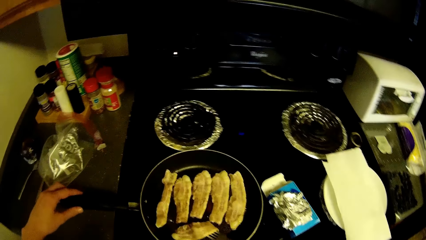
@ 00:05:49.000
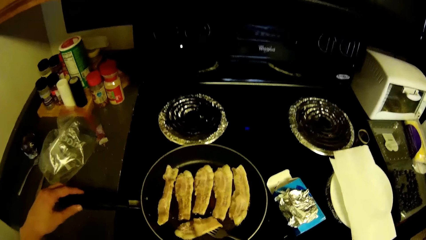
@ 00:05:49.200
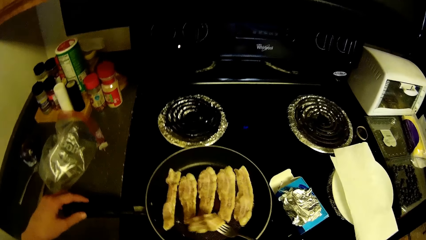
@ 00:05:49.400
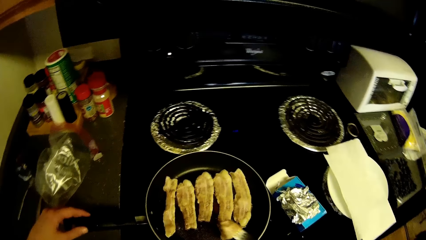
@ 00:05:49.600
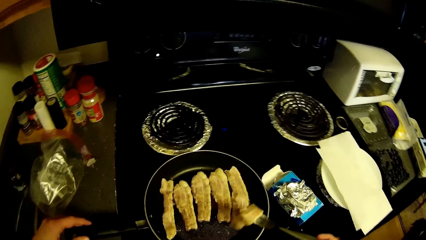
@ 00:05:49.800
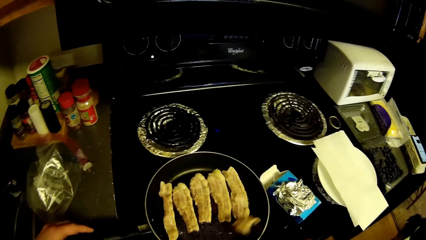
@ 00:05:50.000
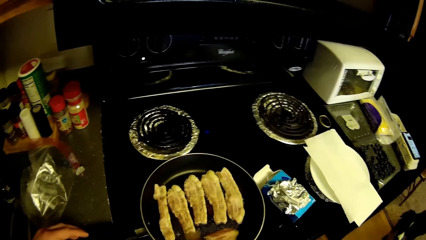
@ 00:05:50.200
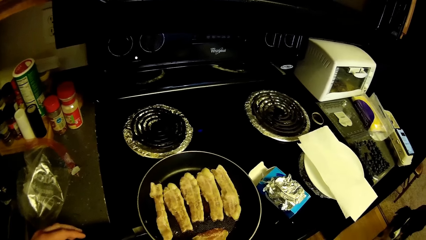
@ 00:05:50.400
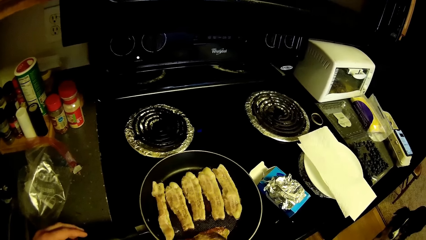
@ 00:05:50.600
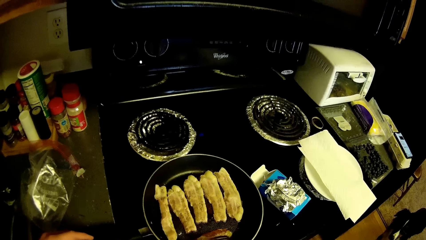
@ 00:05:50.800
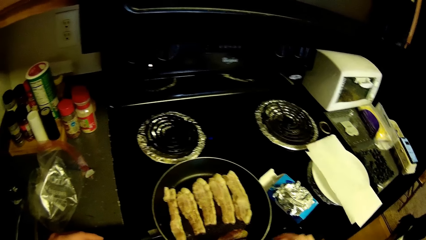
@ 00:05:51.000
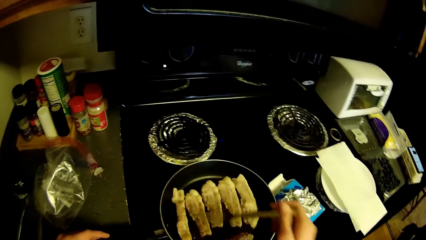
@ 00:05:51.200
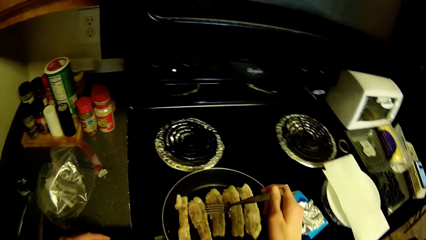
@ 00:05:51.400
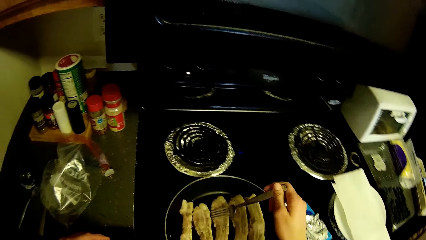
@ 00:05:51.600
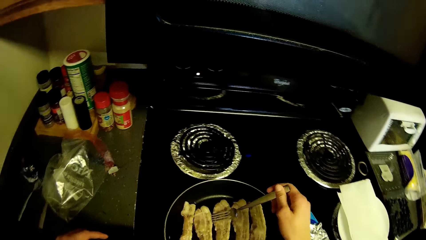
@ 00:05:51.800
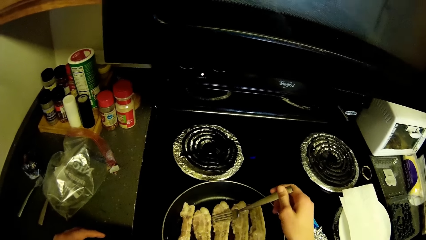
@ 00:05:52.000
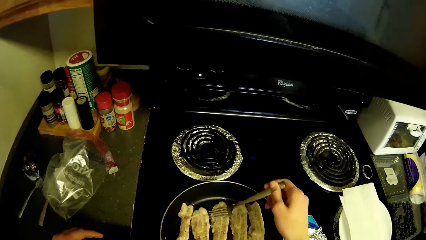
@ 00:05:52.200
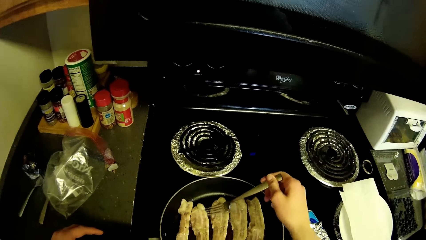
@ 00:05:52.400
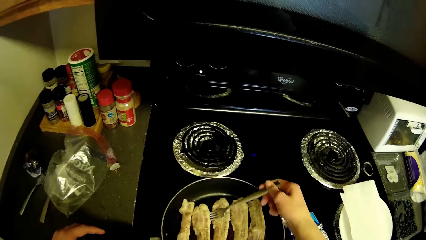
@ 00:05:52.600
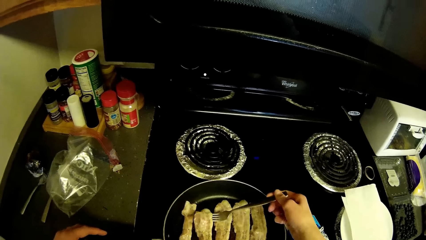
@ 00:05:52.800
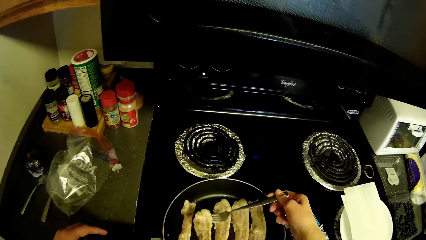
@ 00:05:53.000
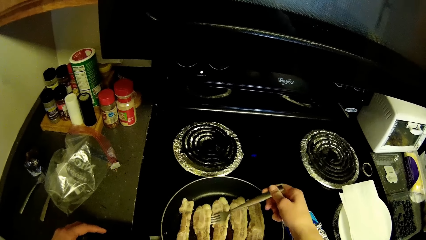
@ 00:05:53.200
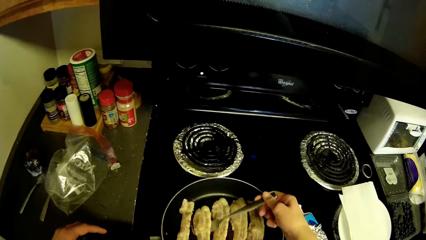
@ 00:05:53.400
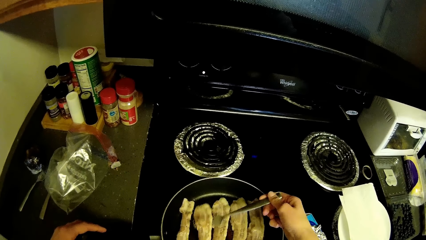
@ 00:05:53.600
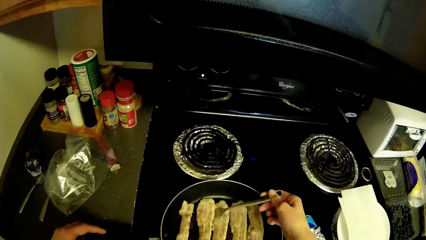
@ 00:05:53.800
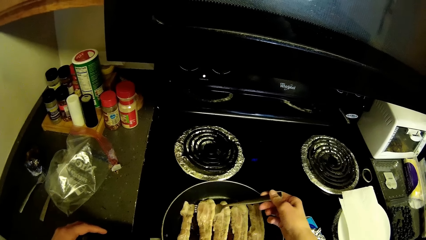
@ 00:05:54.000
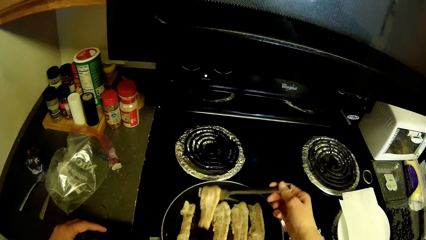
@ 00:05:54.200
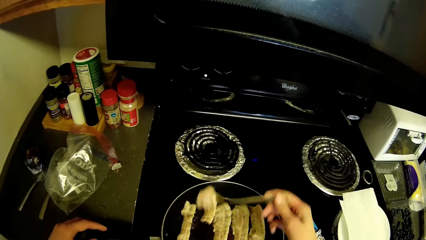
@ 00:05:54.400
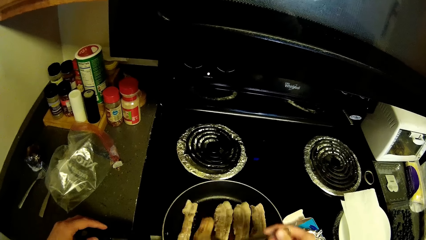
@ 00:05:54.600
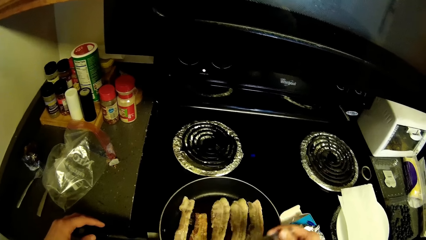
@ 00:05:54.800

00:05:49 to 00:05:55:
The camera wearer holds the handle of a frying pan on a cooker with his left hand. He turns the meat with a fork.

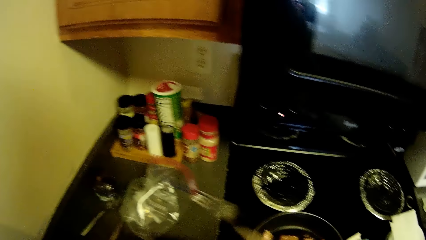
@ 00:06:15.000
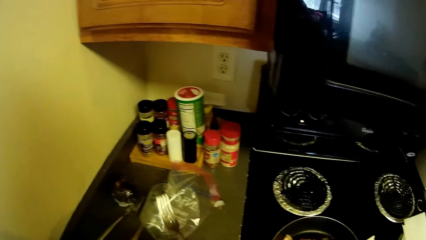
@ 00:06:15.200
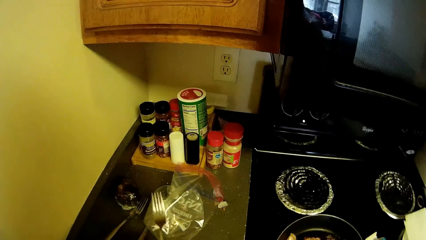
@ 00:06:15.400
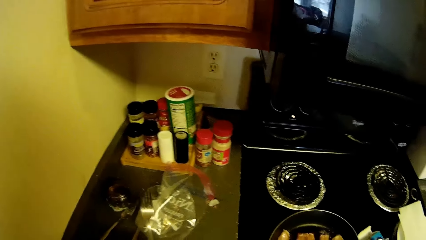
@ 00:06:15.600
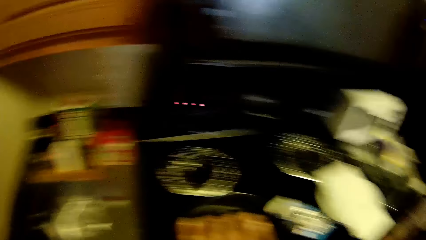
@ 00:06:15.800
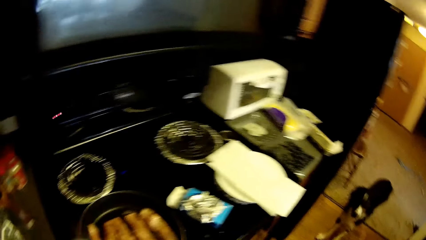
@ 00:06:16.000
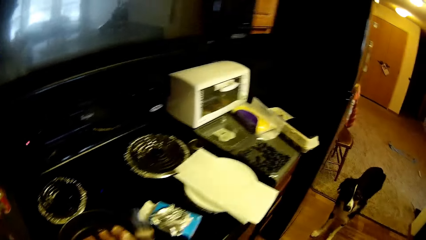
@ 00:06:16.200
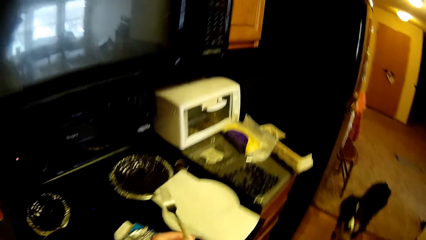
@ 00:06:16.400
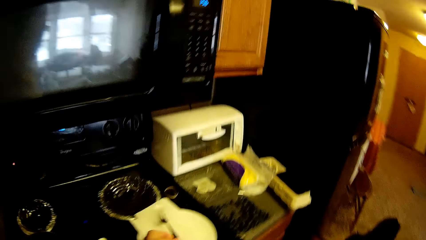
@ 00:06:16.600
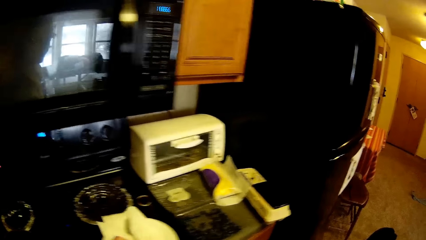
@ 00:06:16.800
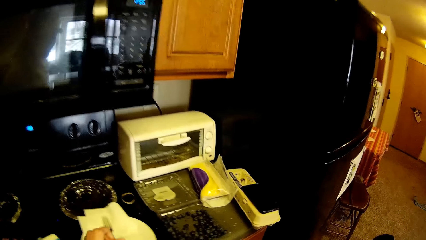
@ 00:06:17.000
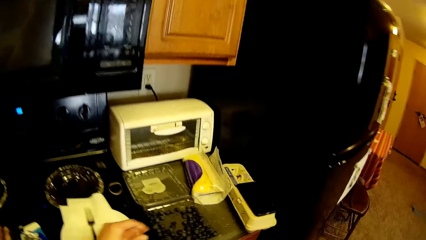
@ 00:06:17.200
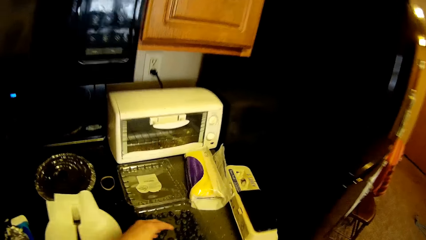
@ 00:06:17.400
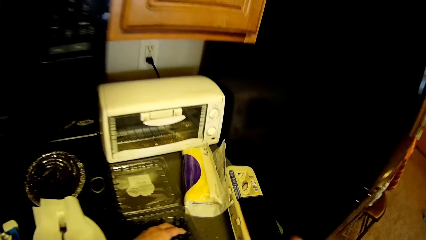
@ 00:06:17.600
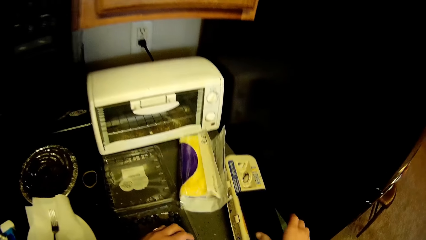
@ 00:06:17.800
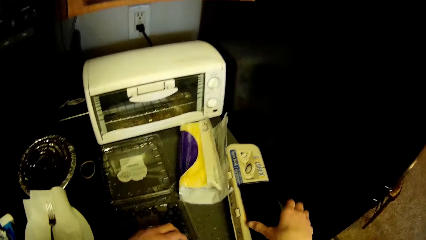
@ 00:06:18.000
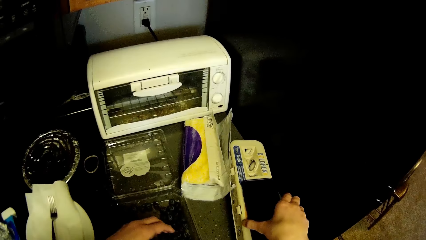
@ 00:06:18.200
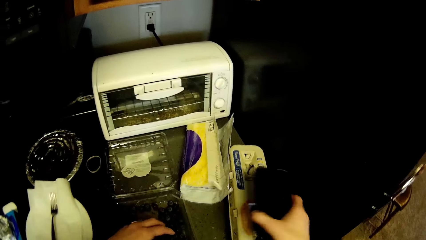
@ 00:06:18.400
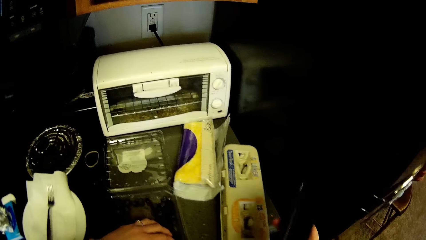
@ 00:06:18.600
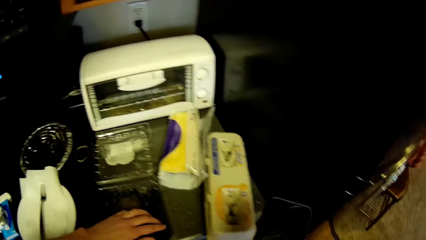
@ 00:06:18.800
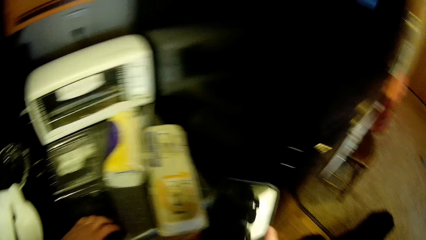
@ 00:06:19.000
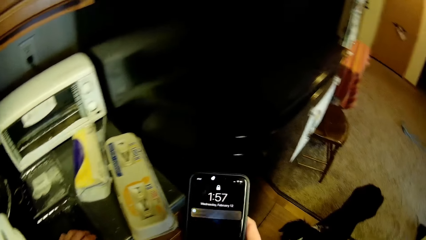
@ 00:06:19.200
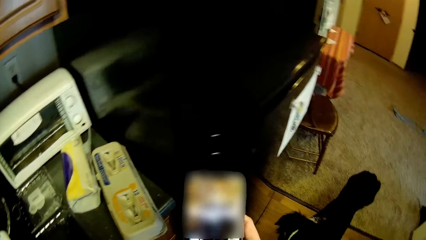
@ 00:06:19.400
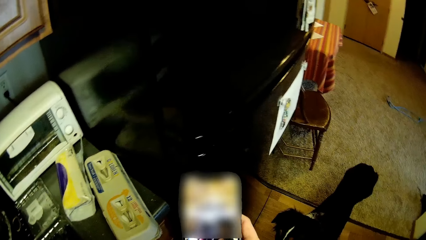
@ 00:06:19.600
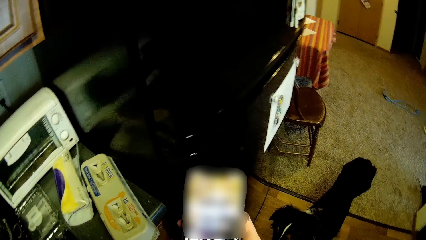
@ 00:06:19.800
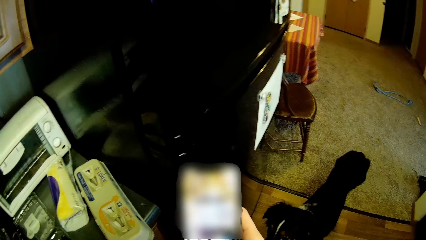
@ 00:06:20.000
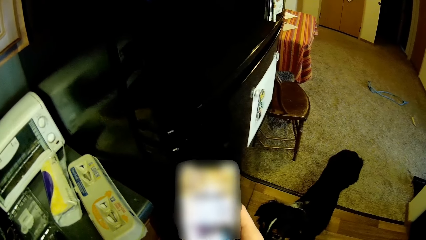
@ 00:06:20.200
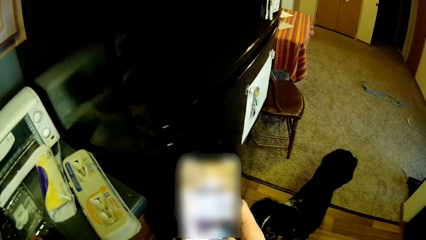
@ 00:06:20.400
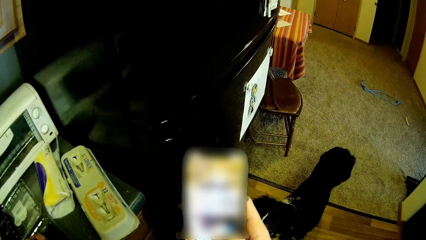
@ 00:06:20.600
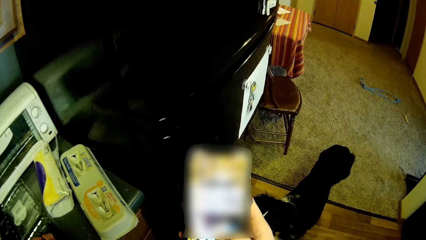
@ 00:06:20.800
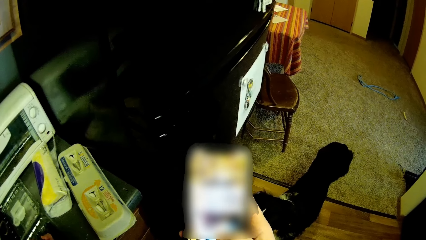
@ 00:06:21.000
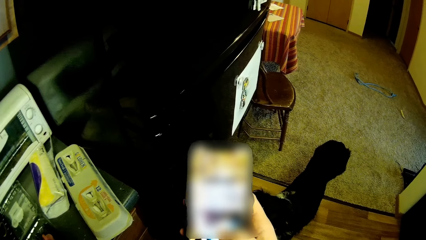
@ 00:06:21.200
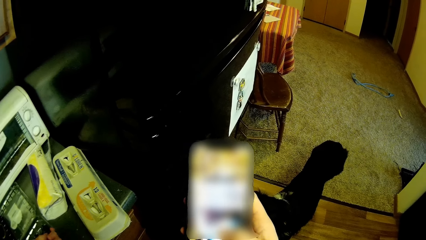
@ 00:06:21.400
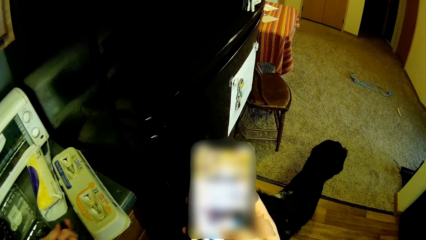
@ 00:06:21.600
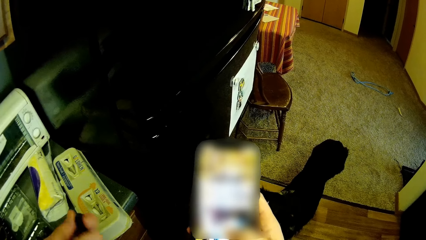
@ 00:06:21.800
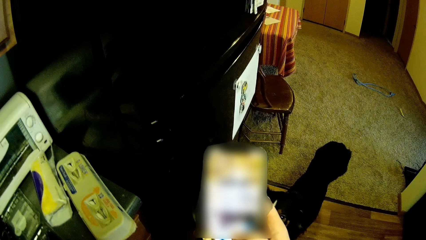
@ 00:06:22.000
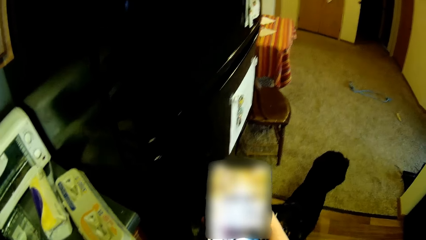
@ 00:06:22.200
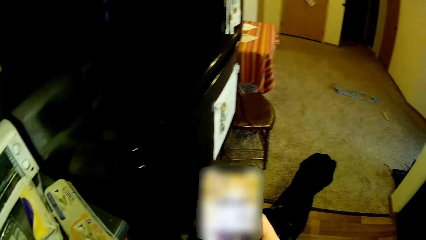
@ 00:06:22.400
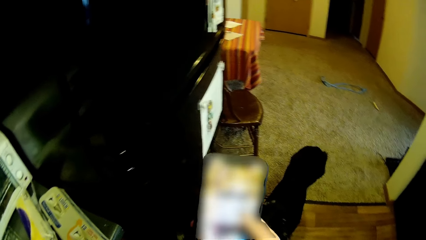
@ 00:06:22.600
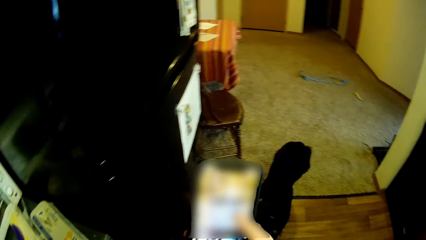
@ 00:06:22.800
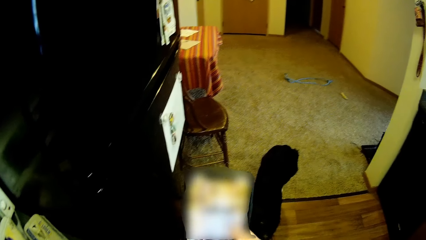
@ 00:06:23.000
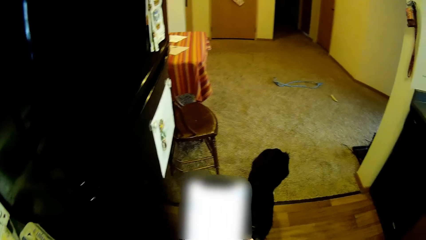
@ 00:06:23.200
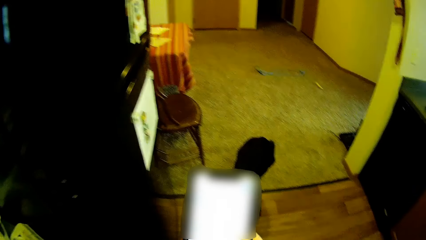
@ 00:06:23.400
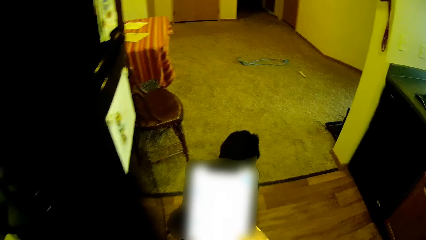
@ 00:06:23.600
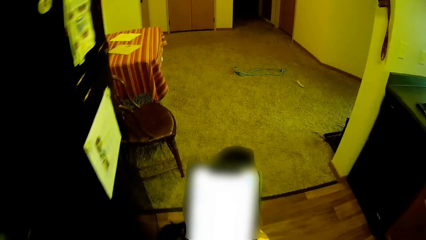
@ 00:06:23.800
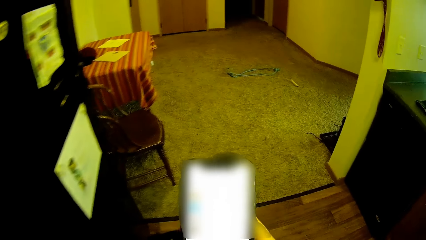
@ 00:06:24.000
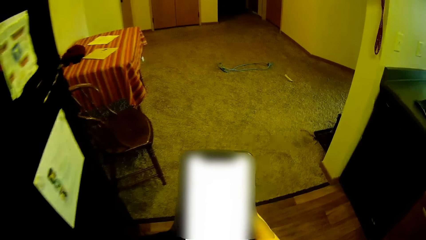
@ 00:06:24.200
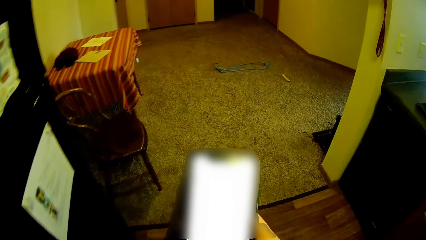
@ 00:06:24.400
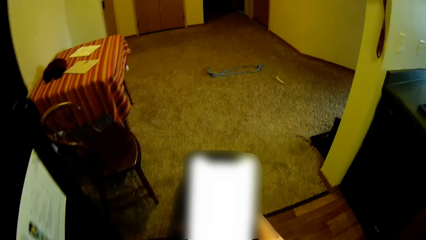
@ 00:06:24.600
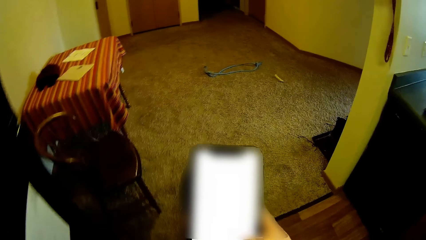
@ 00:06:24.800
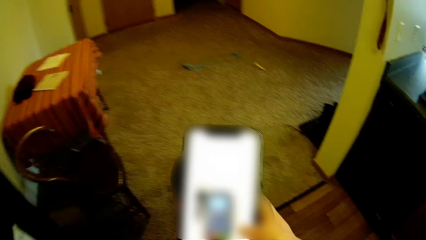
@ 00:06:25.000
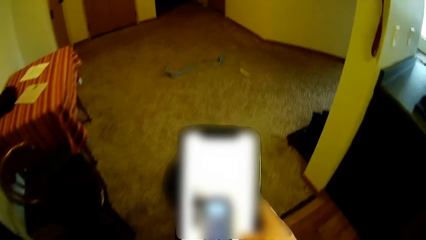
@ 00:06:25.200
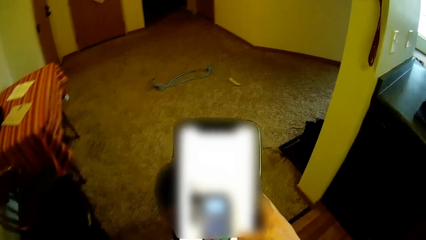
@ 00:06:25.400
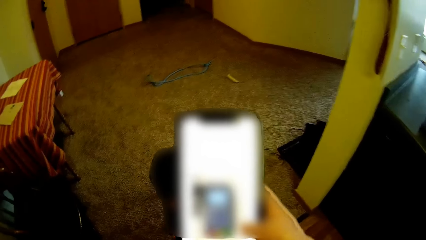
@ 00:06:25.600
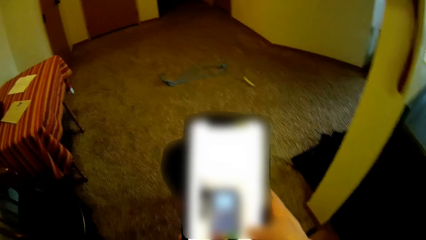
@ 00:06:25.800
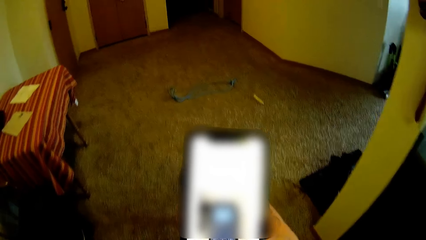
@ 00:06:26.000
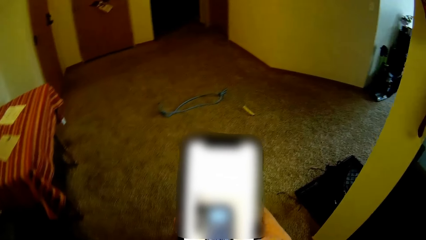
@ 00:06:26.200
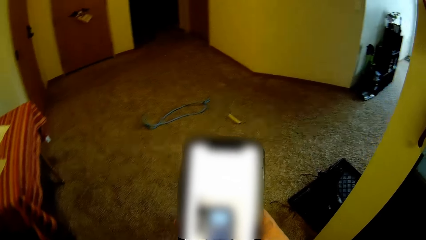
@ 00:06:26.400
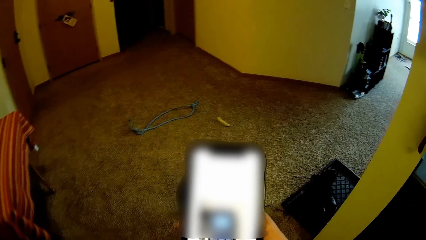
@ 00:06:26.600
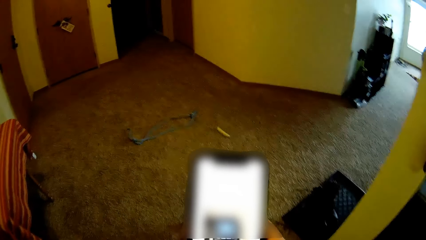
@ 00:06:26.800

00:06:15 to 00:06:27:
The camera wearer drops the fork on a plate on the table with his left hand, on top of a serviette. He takes dog treats from the plate on the table with his left hand. He picks up the phone on the pack of eggs on the table with his right hand. He operates the phone with his right hand. He dials the cellphone. He walks around.
